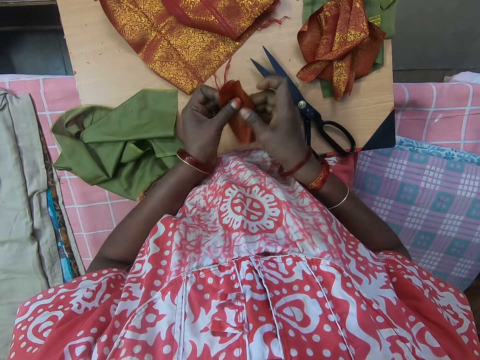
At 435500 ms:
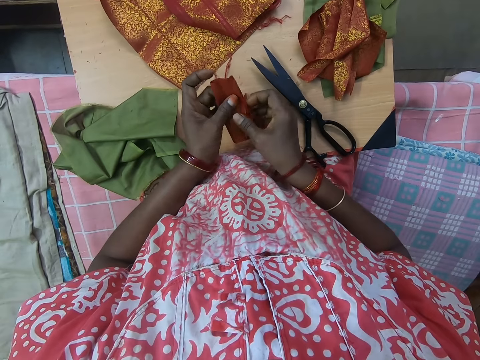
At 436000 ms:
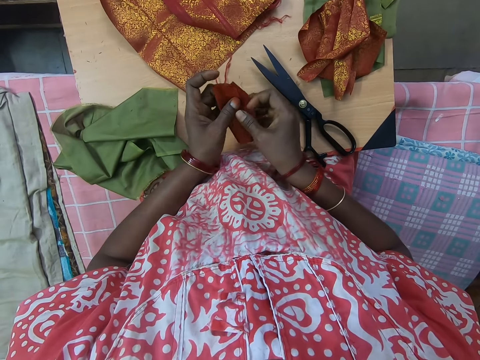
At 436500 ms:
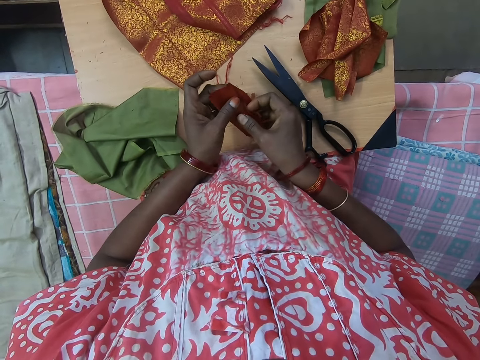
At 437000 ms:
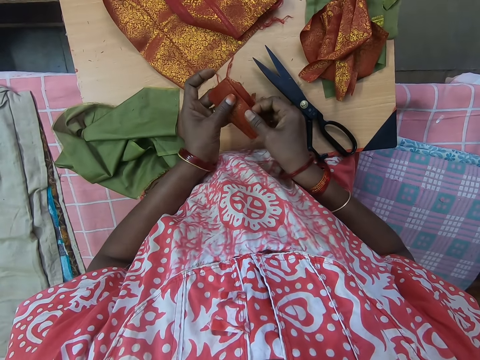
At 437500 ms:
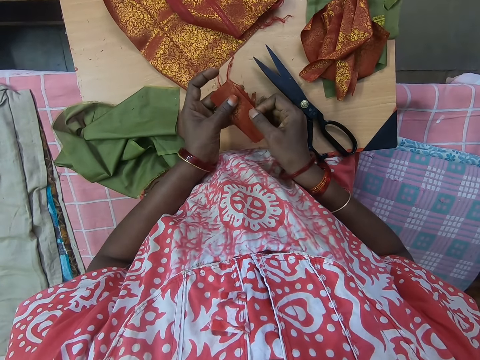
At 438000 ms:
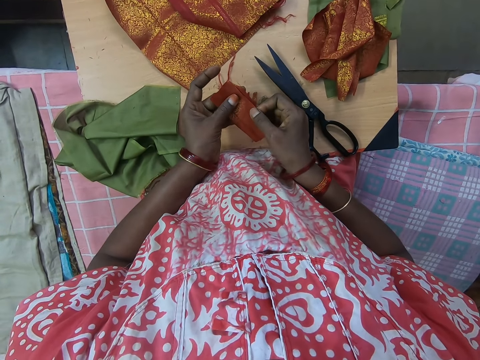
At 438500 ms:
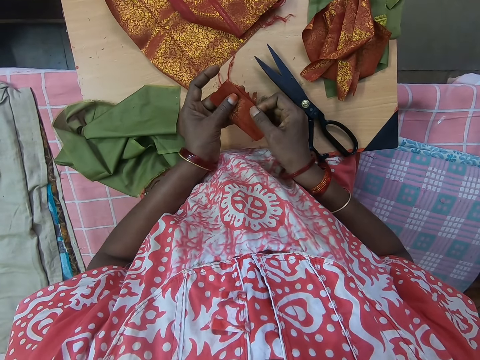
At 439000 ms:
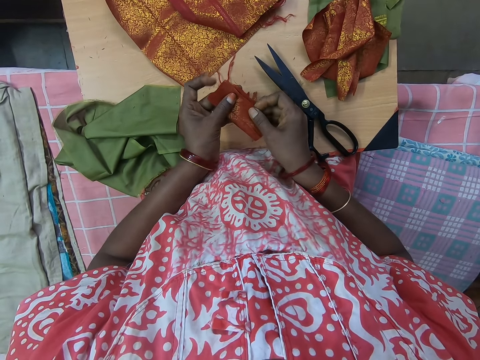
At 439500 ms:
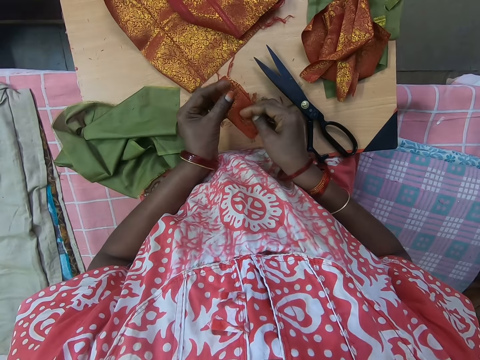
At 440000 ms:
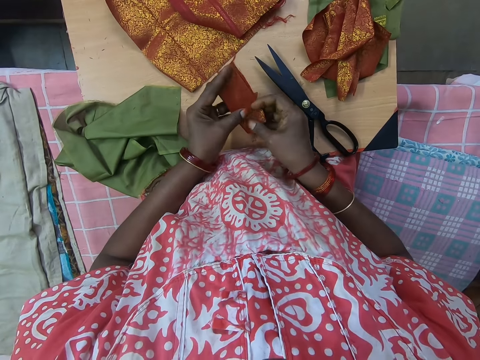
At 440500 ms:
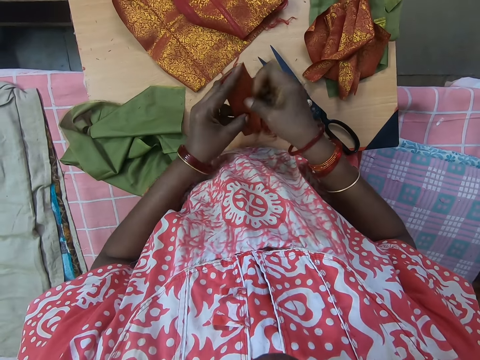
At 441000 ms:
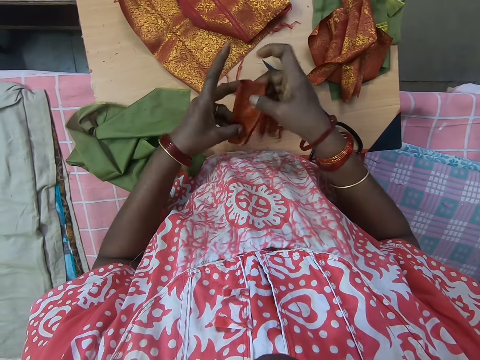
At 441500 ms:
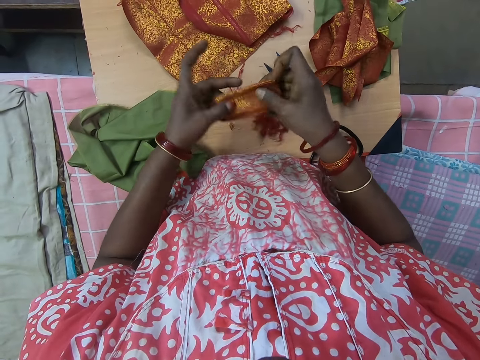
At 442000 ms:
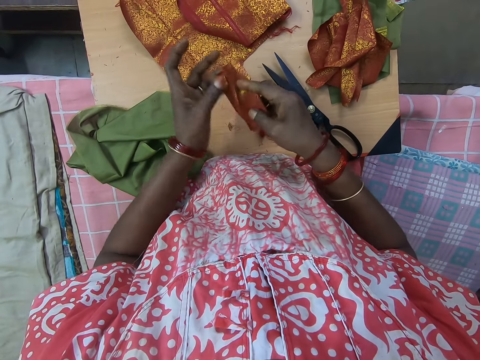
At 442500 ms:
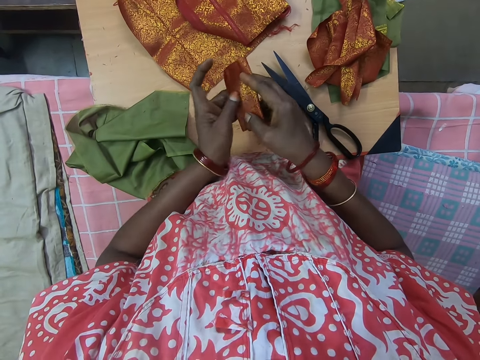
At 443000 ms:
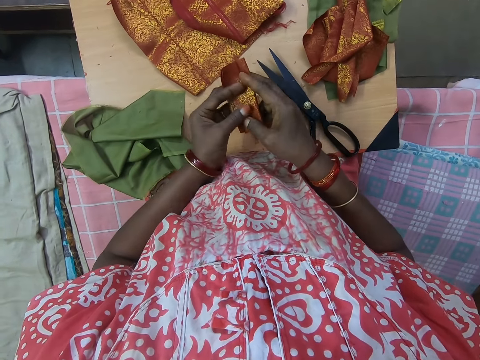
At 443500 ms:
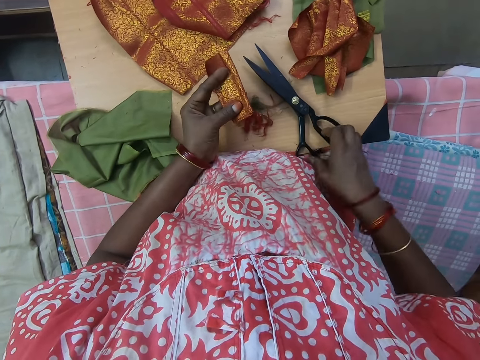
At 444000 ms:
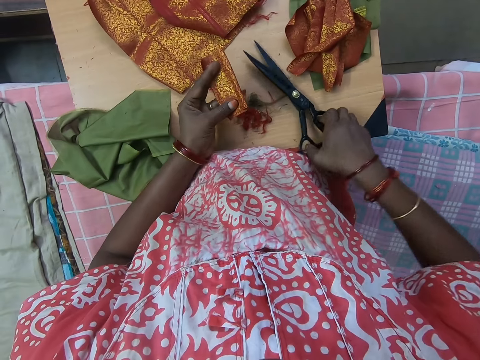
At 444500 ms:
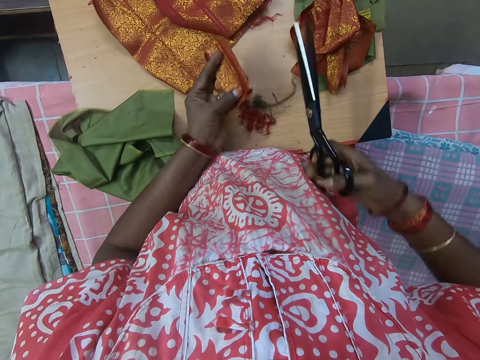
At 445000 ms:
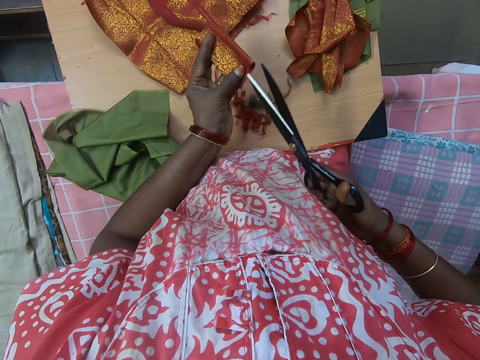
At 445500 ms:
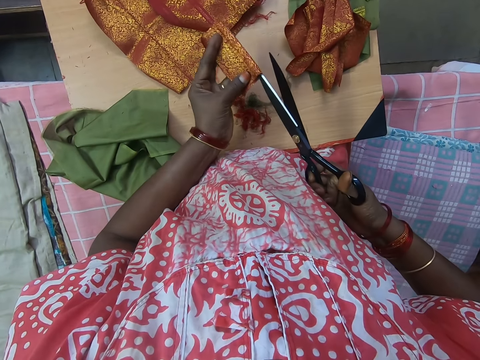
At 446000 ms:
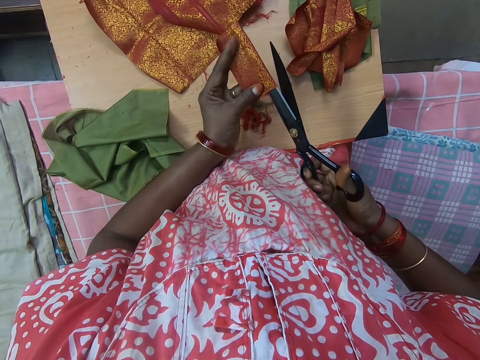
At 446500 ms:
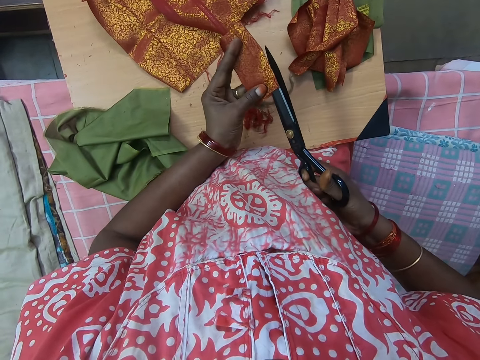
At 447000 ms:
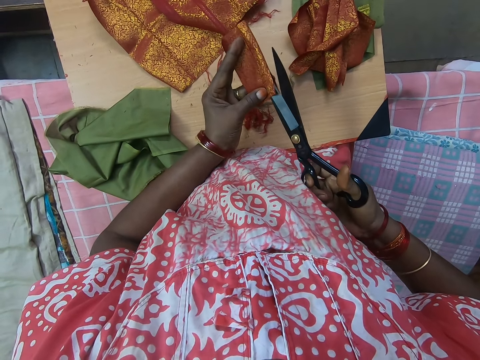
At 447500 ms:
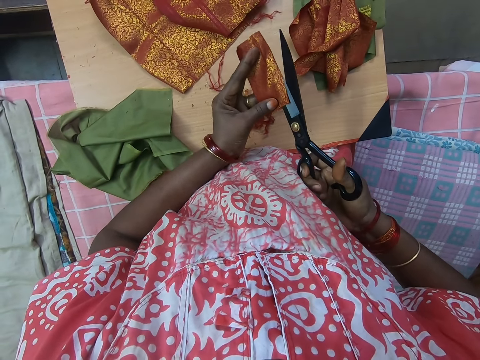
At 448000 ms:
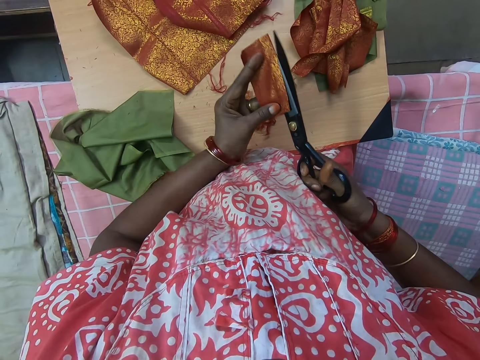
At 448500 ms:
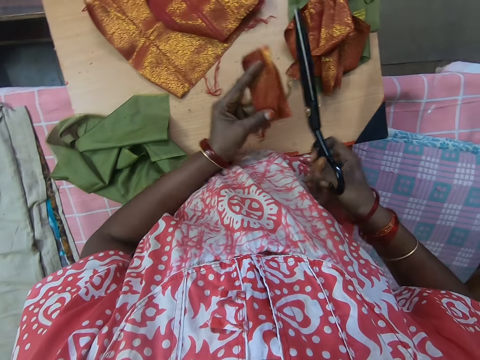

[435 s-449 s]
The camera wearer folds the piece of cloth. She picks up the pair of scissors from the table with her right hand. She cuts the fabric or piece of cloth with the pair of scissors in her right hand.

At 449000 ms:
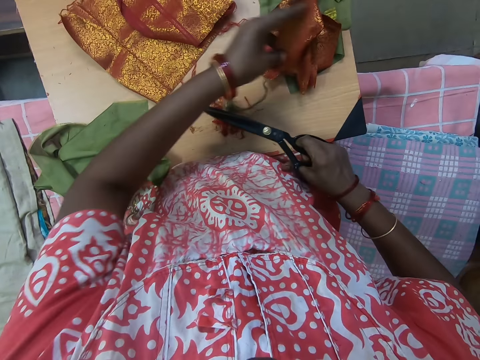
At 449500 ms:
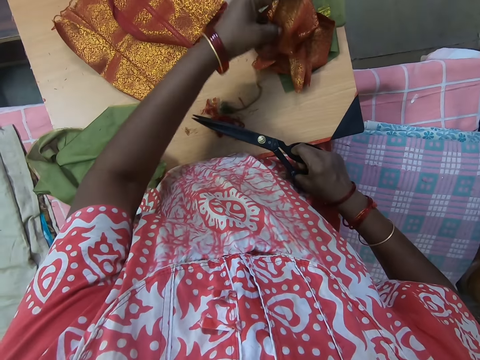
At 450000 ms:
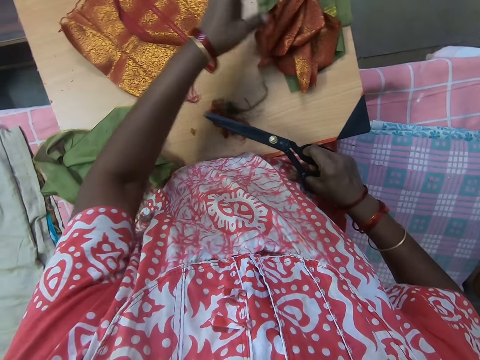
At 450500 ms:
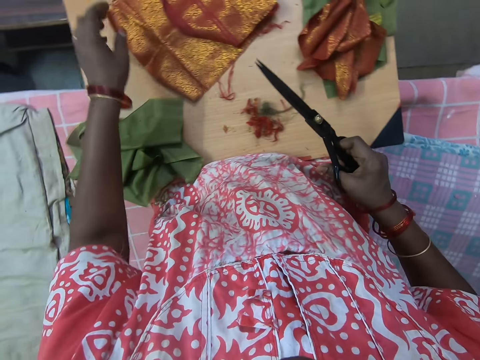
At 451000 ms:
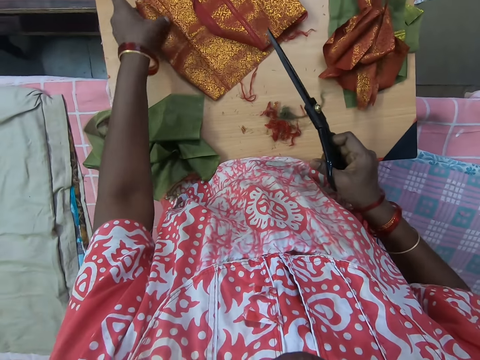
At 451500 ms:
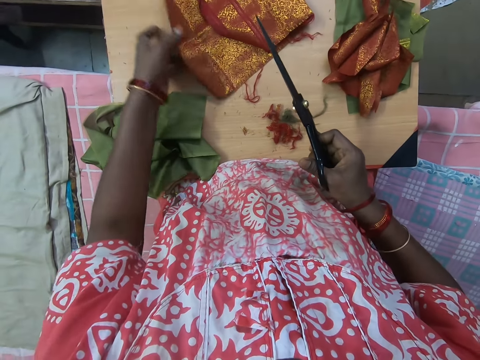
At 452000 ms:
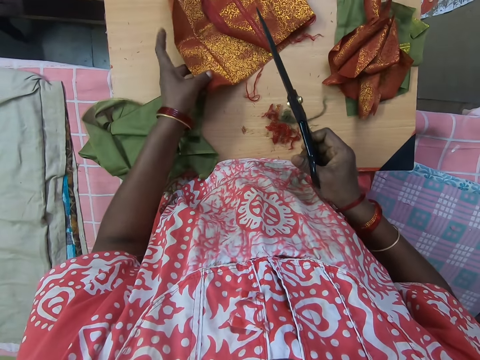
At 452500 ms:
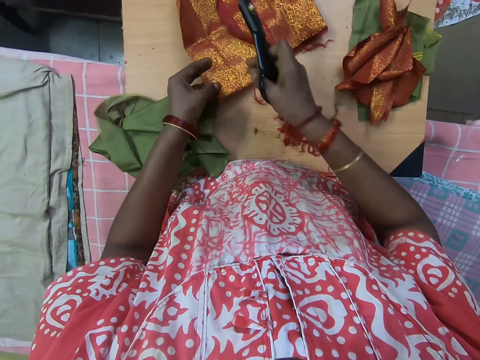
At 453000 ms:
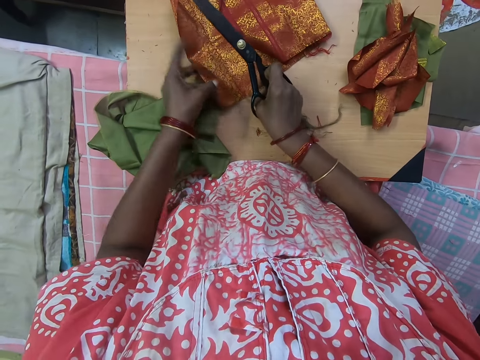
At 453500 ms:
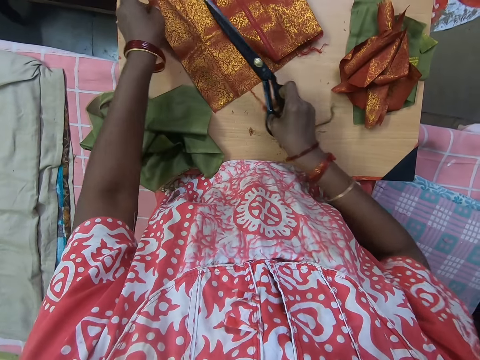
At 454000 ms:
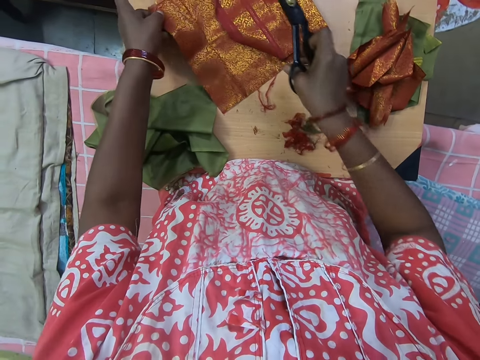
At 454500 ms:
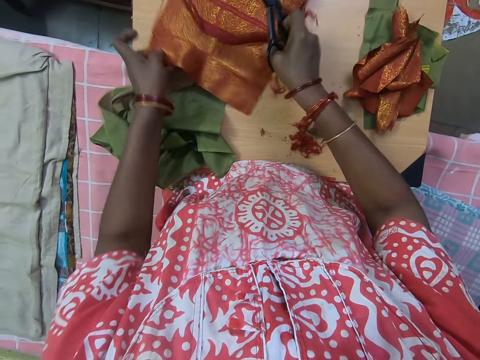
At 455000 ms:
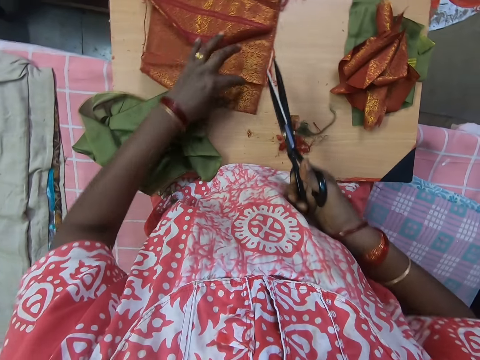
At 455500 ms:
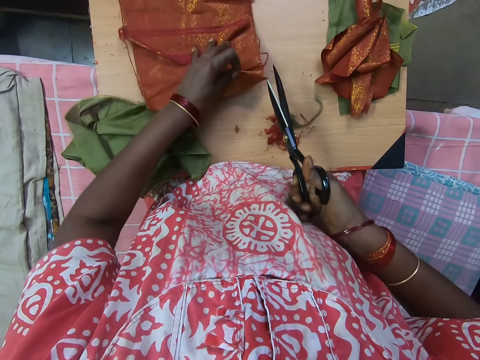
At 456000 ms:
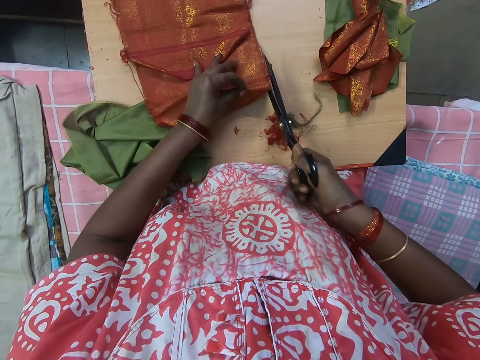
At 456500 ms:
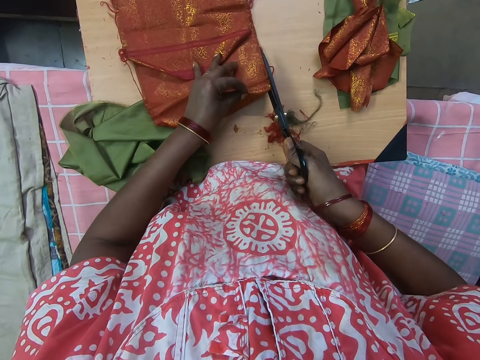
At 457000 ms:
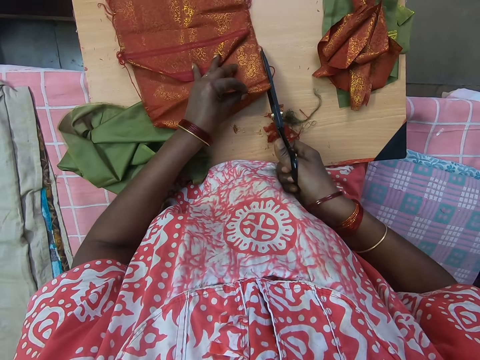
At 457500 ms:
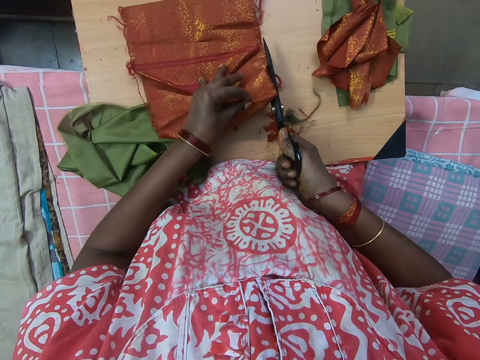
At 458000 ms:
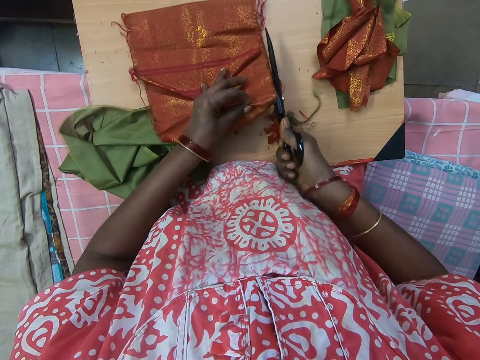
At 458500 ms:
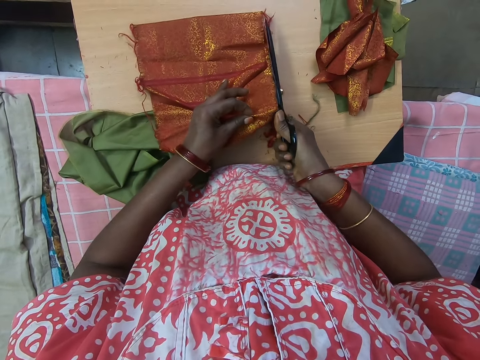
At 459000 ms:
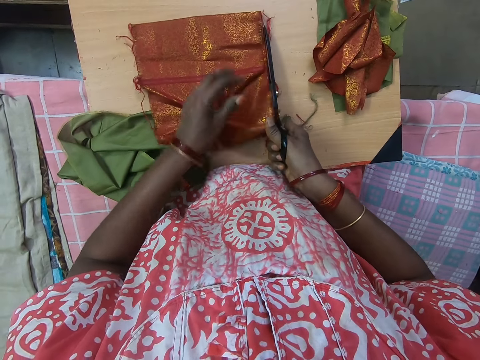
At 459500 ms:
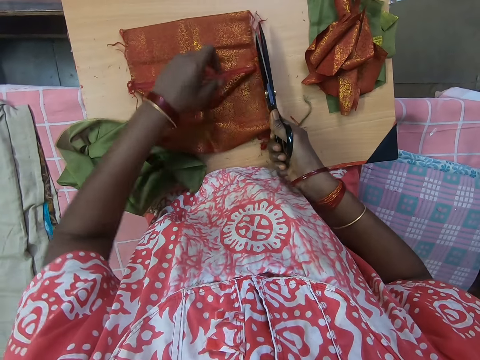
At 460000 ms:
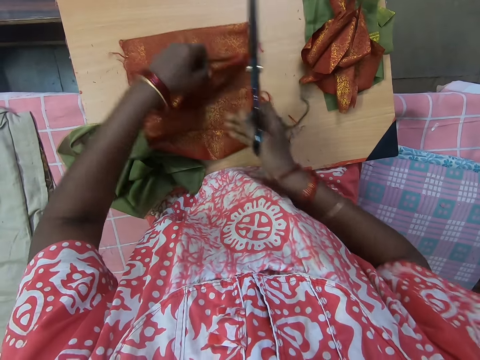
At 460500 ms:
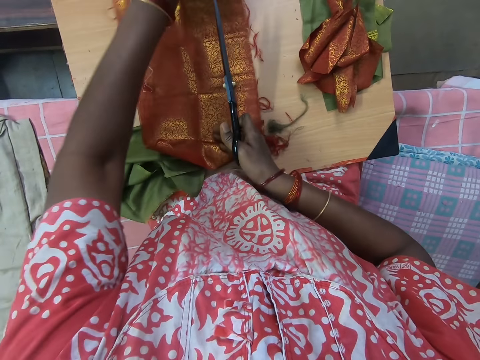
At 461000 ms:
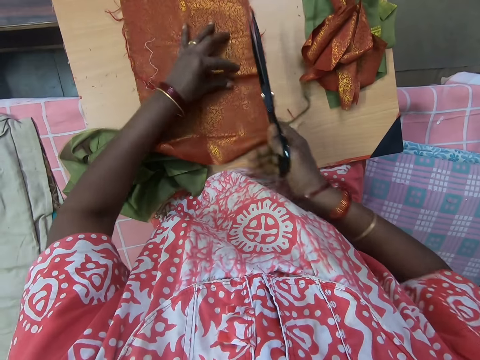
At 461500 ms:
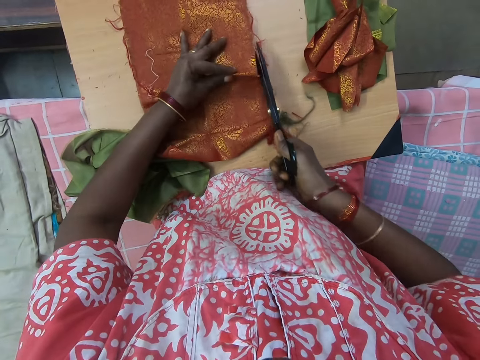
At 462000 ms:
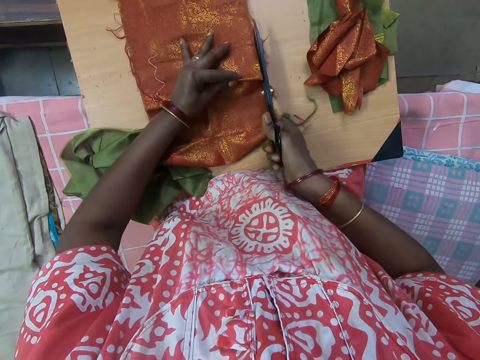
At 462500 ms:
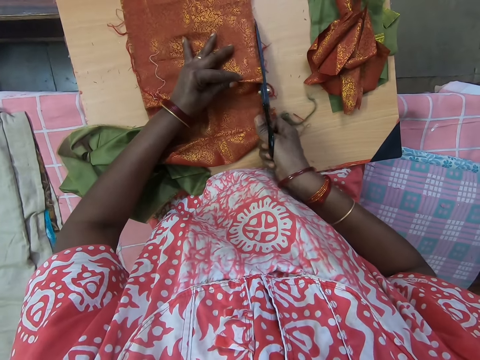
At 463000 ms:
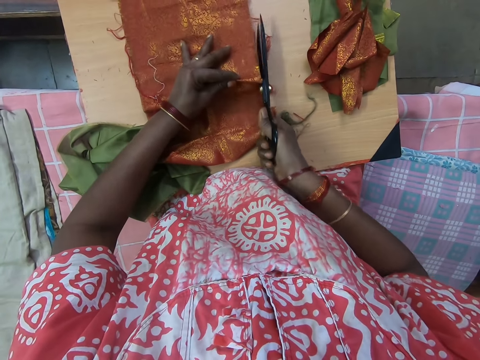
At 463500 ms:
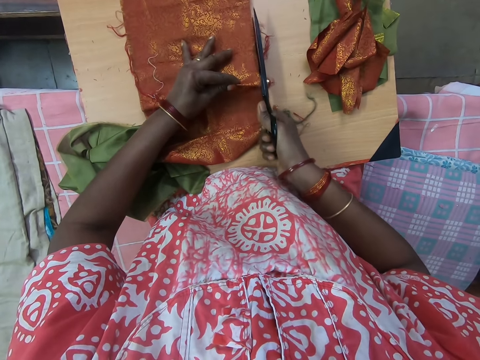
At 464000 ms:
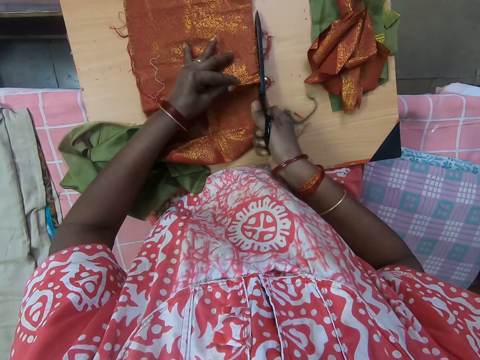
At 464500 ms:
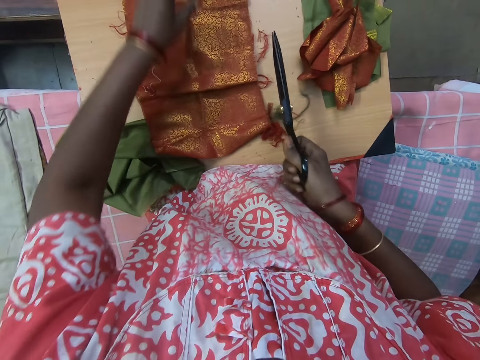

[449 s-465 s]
The camera wearer drops a piece of fabric or cloth on the table with the left hand. She adjusts the fabric with her left hand. She holds the piece of cloth on the table. She cuts loose threads off the fabric. She unfolds the piece of cloth. She adjusts the fabric with both hands. She cuts loose threads off the fabric.
